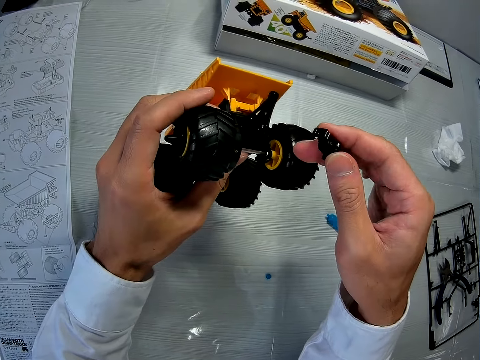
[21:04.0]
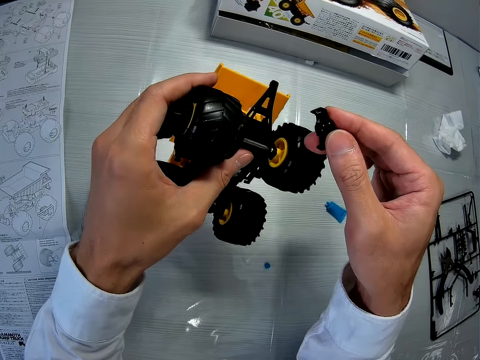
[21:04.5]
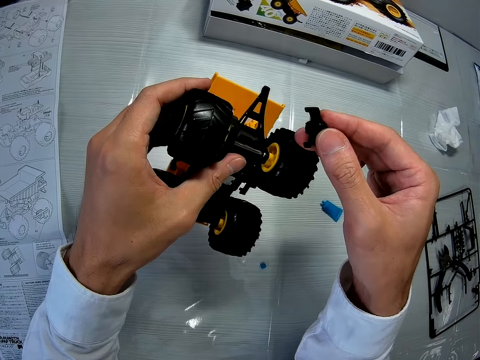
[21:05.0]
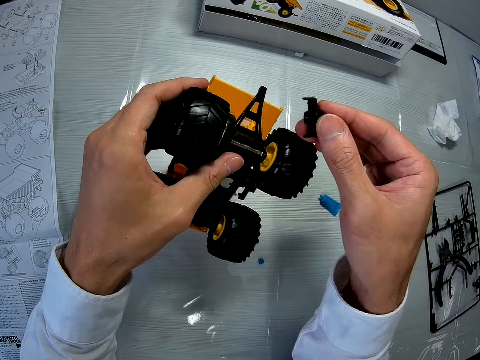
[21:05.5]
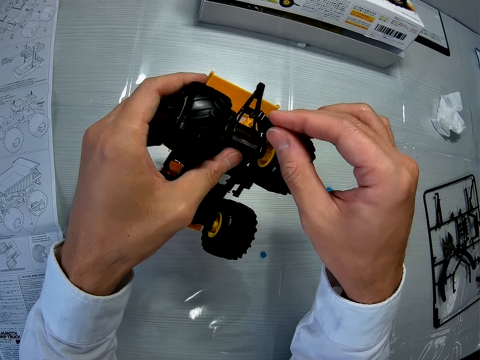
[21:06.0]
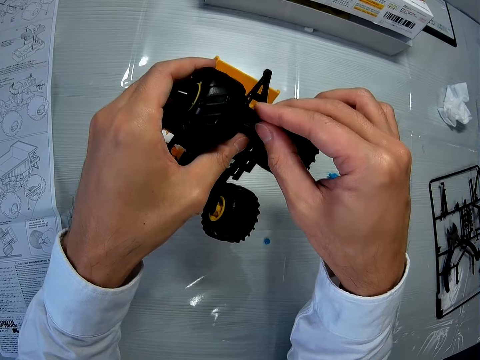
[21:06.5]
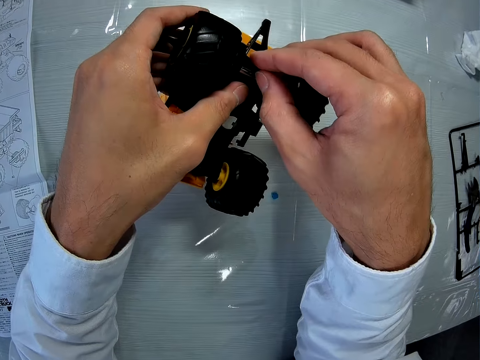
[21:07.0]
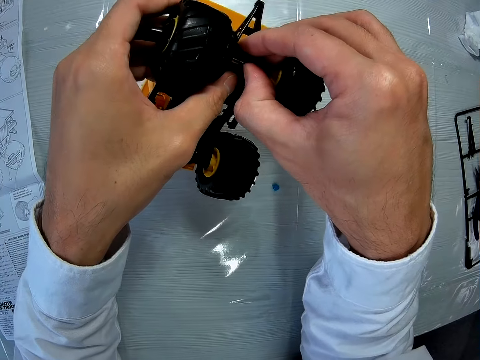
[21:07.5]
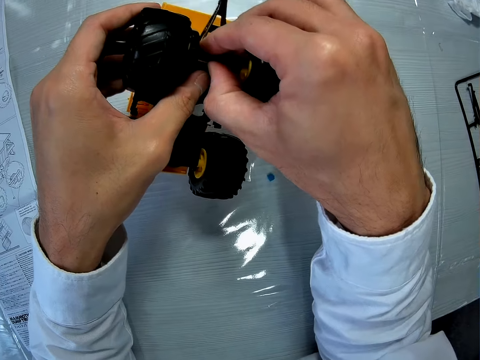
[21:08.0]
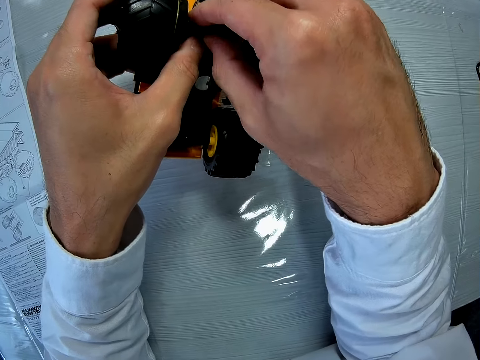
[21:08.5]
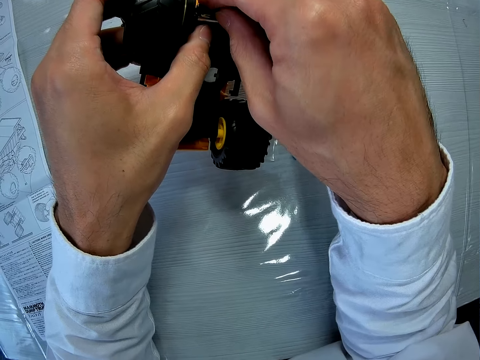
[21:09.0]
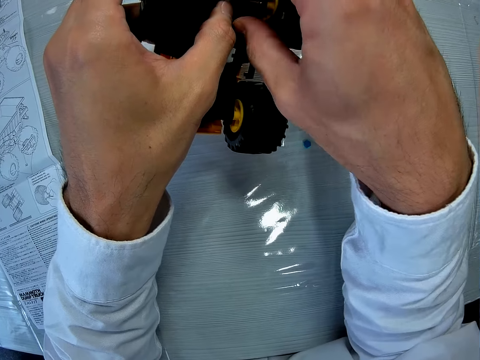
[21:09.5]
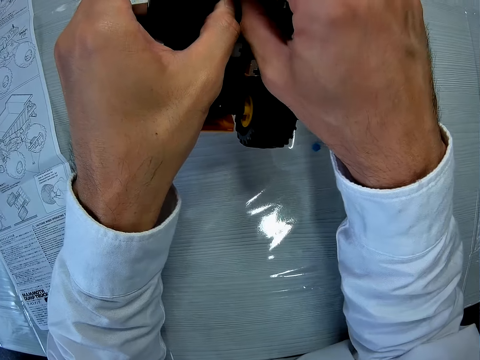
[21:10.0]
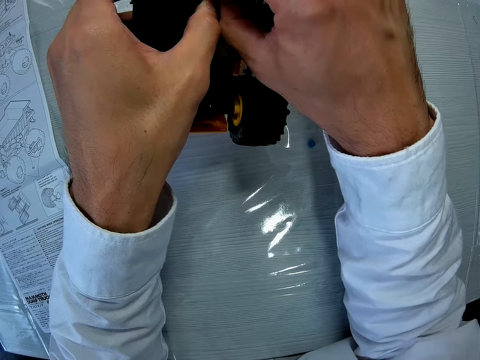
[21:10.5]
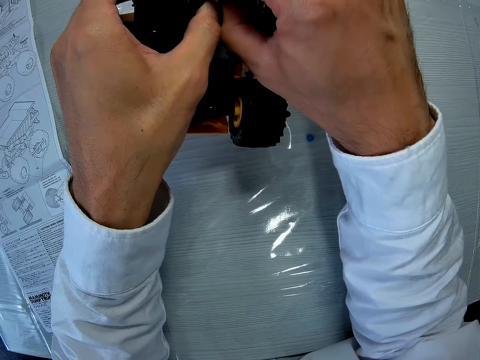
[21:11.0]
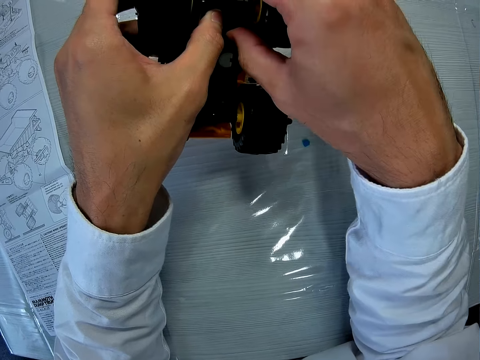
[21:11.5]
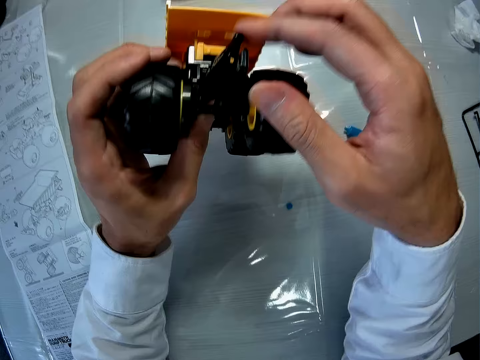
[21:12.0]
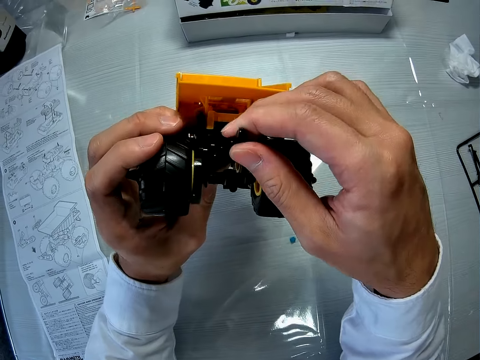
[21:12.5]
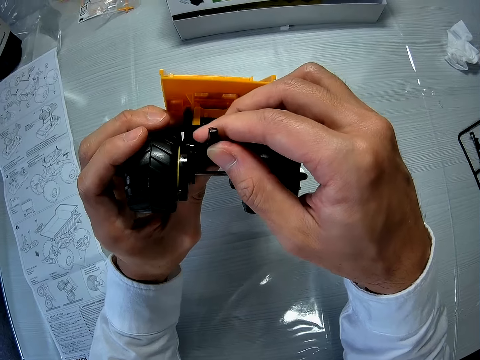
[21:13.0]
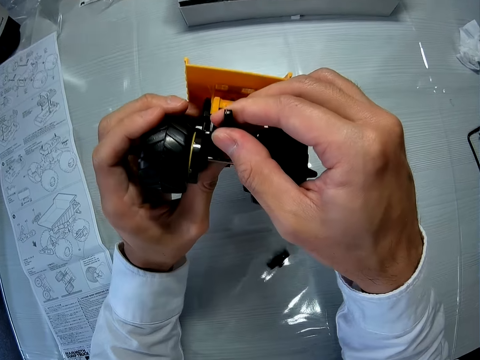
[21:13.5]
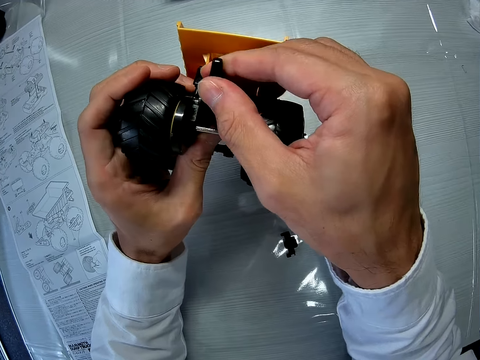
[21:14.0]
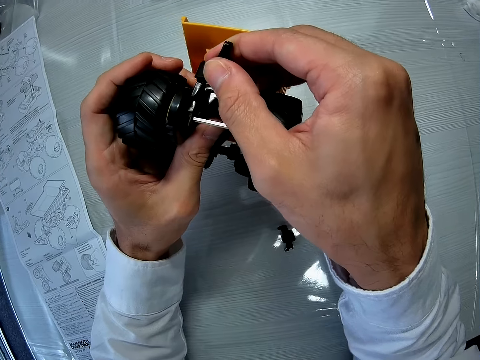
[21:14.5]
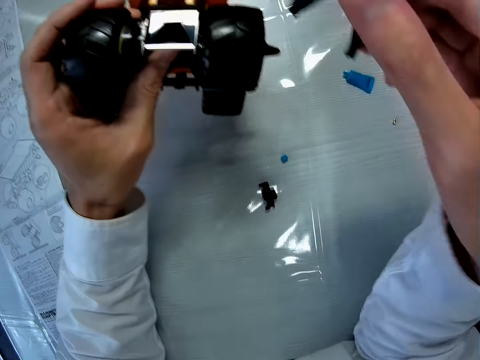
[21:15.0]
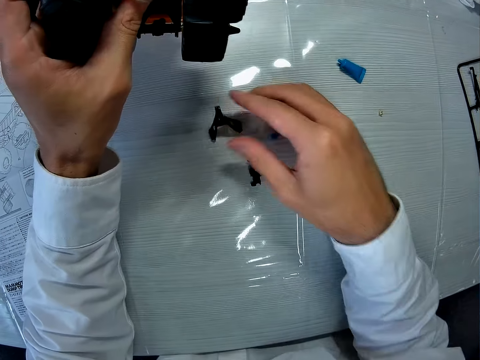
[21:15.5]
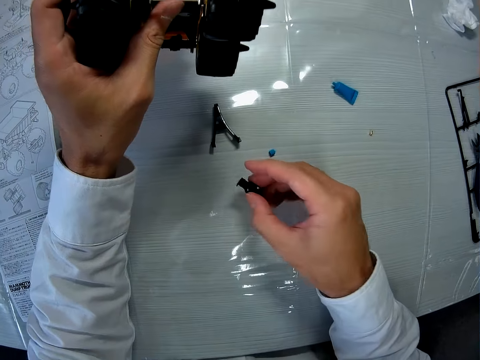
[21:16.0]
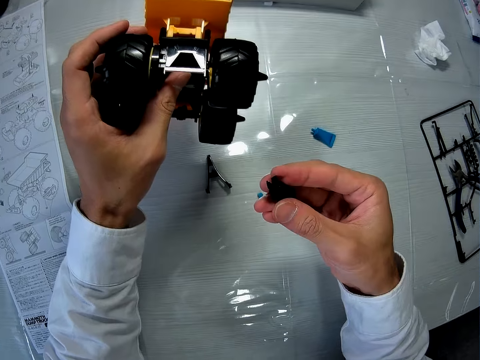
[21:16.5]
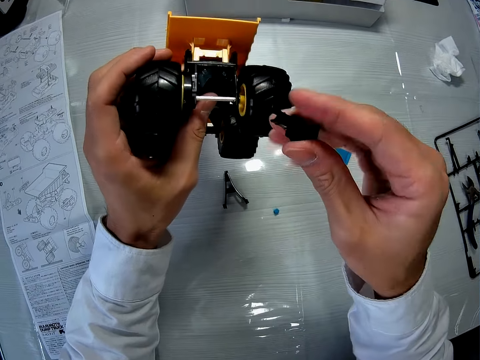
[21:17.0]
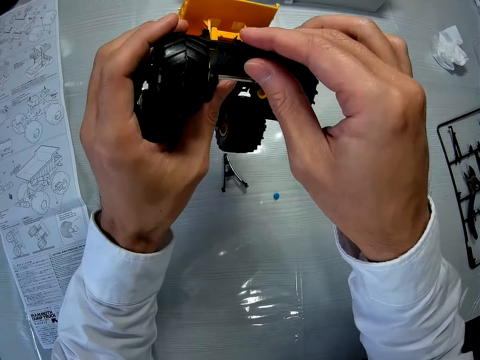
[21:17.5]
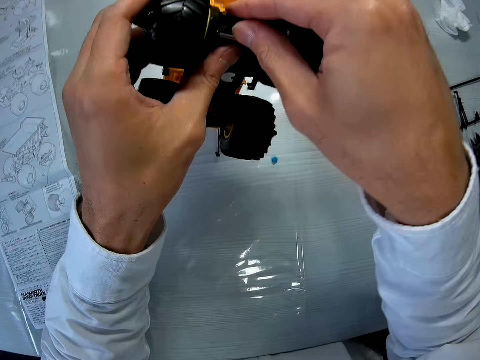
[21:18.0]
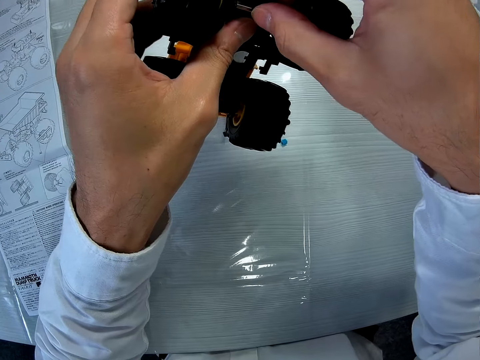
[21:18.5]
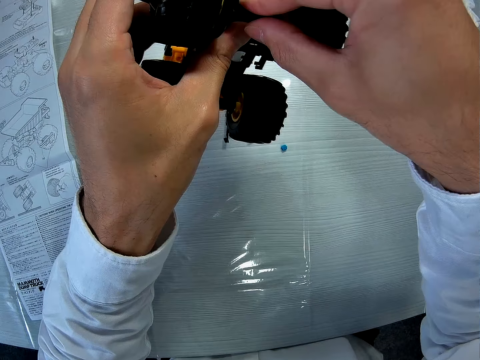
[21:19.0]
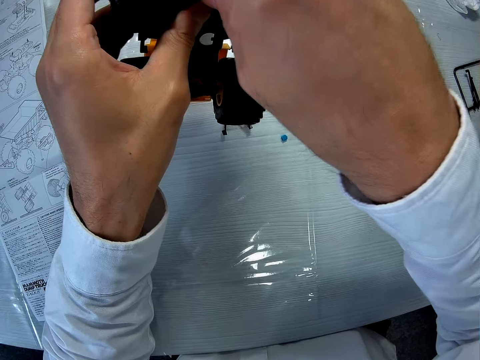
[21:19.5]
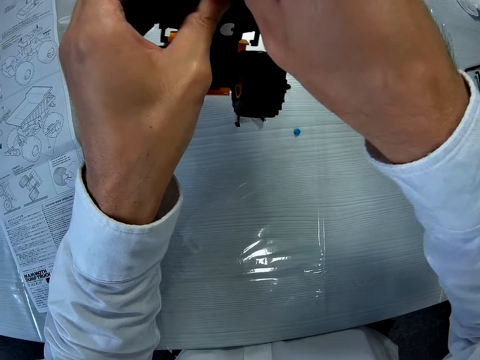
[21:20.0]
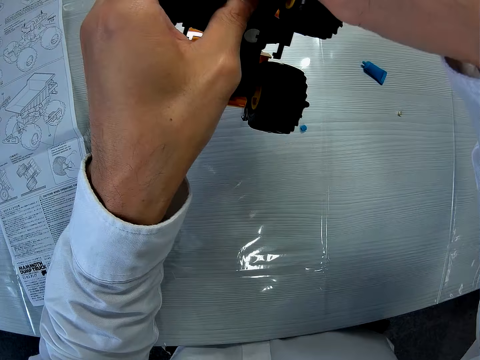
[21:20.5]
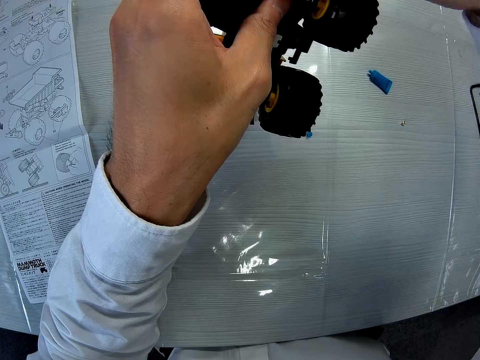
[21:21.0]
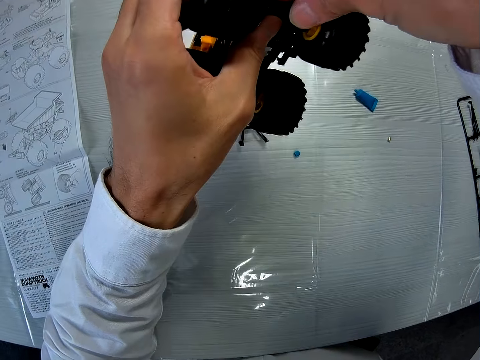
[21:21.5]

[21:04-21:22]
The camera wearer turns the truck. He fixes the piece in his right hand to the toy car. He drops something. He takes out a piece from the toy car with his right hand. He drops the piece on the table. He picks up a piece from the table with his right hand. He fixes the piece in his right hand to the toy car.

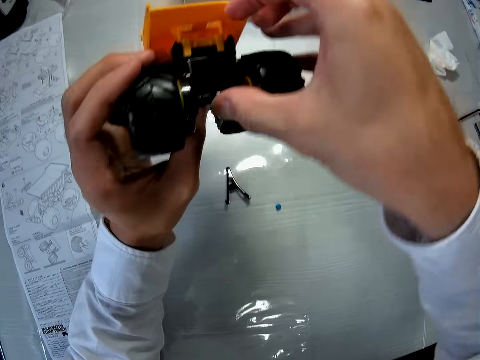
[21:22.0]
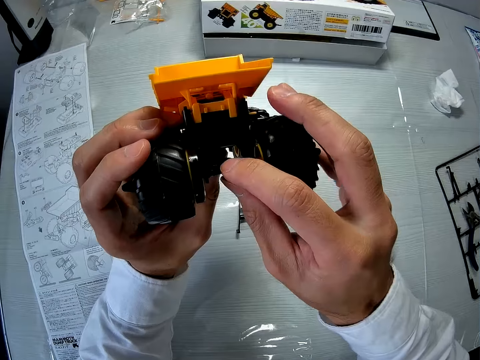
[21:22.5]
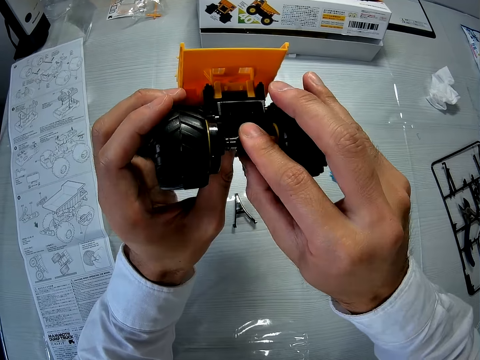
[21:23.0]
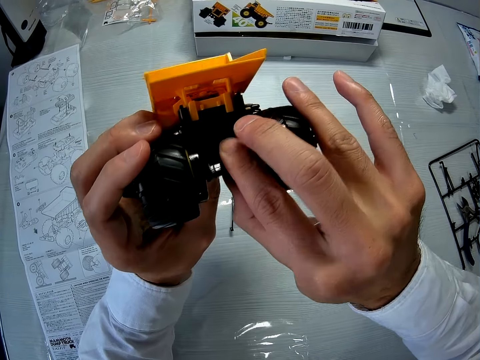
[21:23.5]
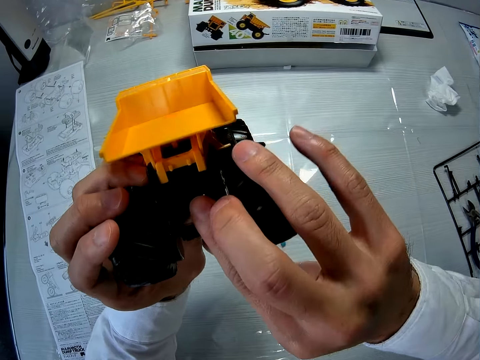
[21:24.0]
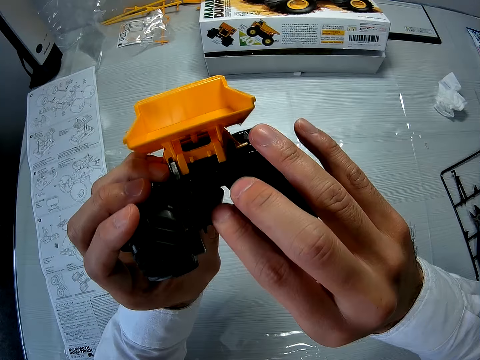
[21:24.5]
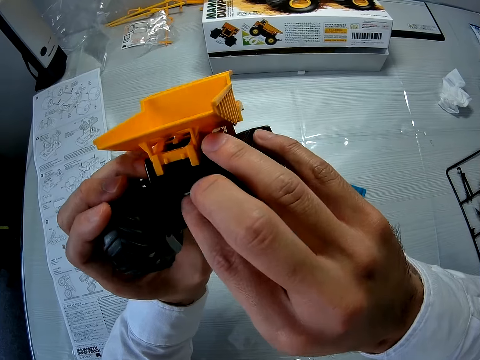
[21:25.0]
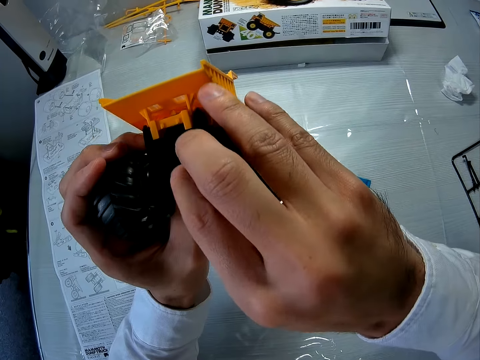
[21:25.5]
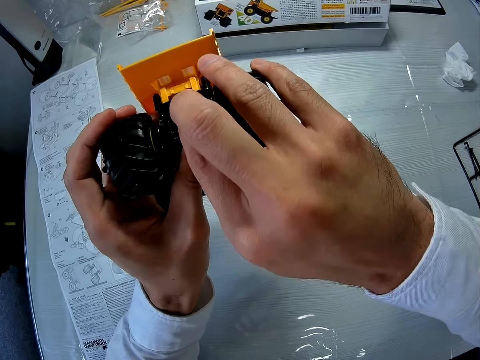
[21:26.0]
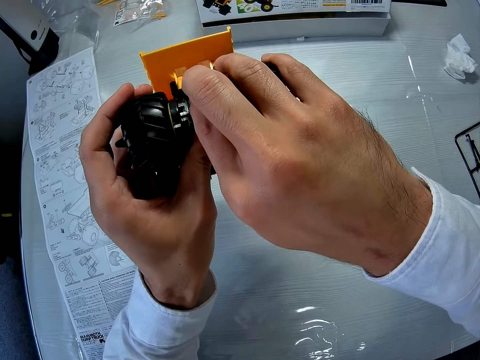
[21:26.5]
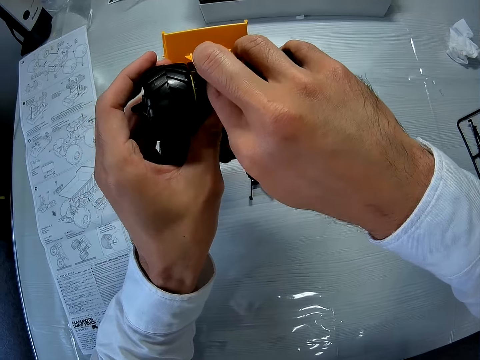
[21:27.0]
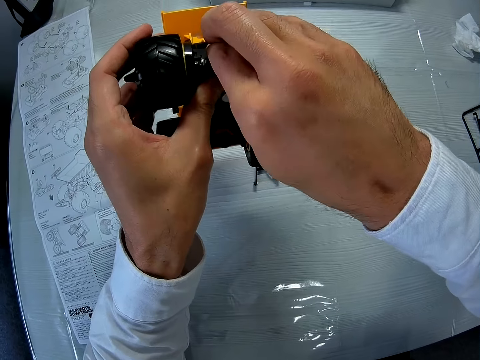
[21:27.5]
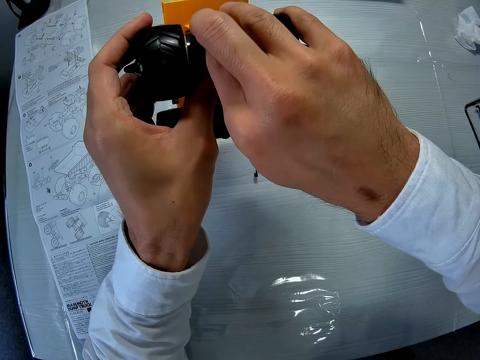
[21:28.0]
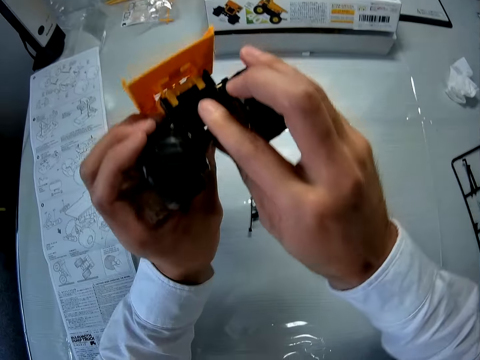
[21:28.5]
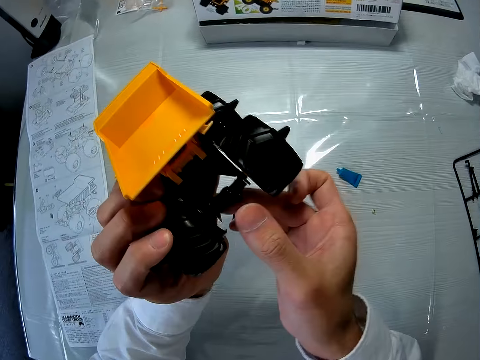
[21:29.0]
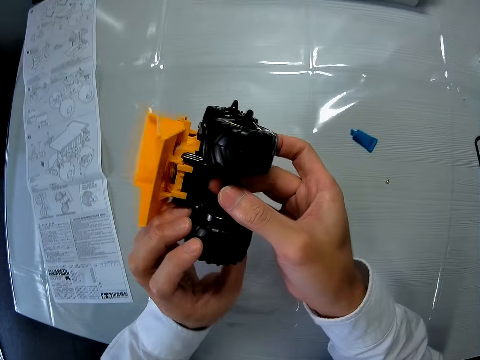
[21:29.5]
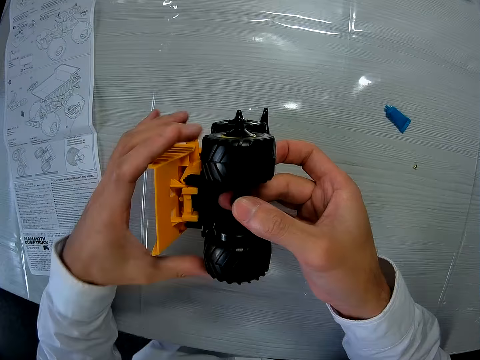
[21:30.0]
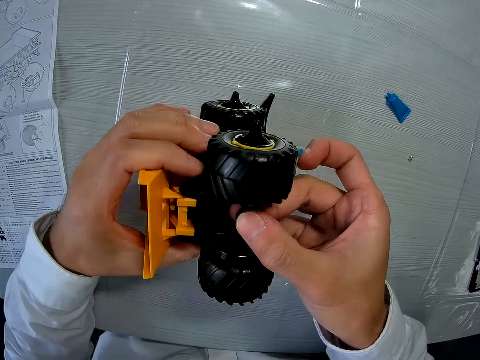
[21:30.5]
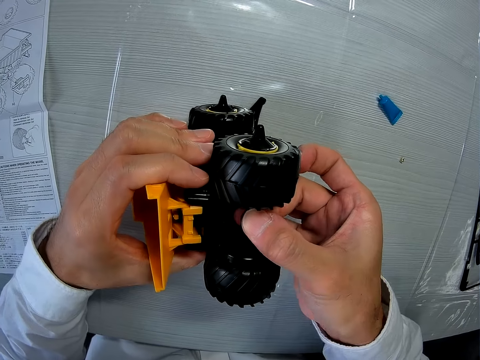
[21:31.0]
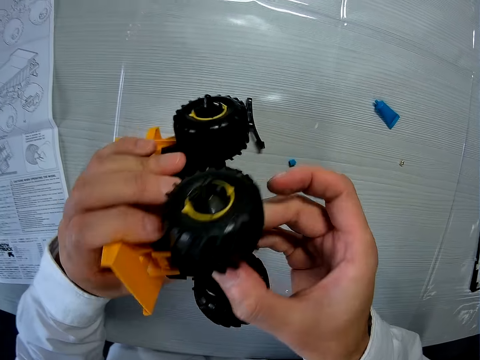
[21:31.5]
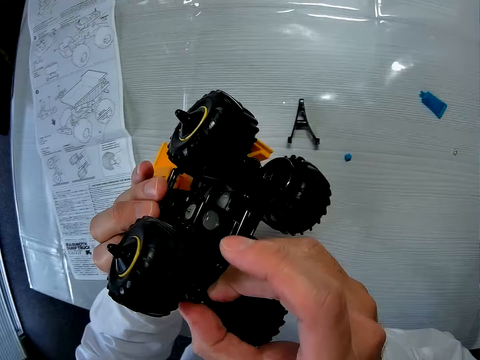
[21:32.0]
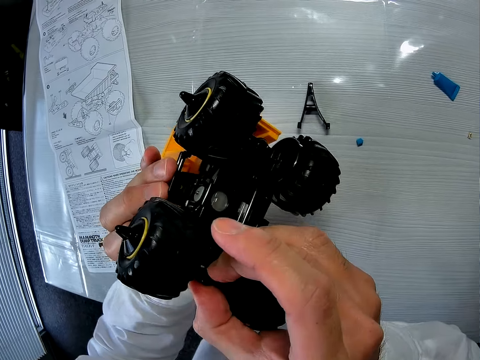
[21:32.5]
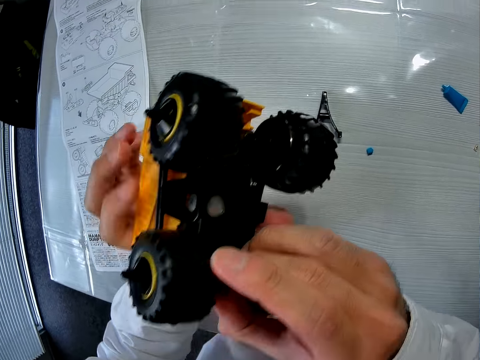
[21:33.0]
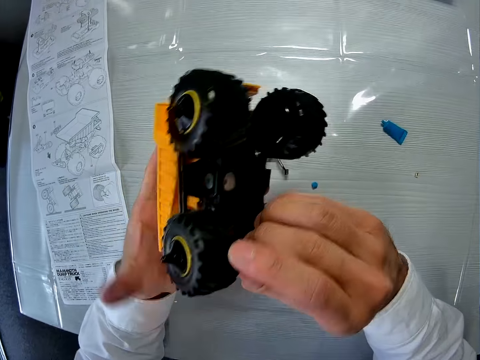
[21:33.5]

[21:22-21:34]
The camera wearer turns the truck. They turn the truck upside down.
